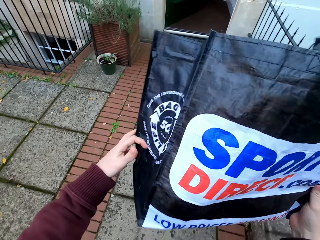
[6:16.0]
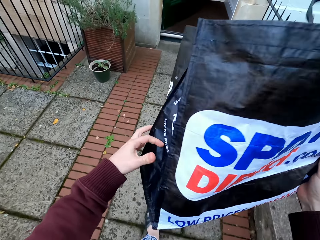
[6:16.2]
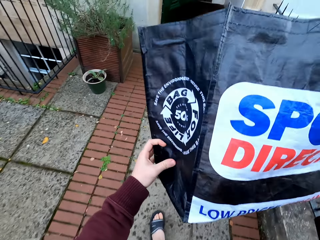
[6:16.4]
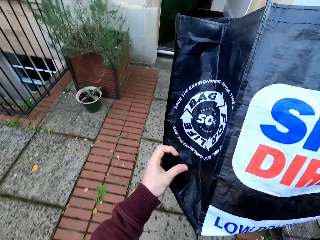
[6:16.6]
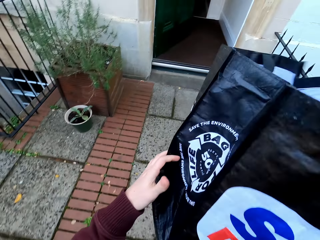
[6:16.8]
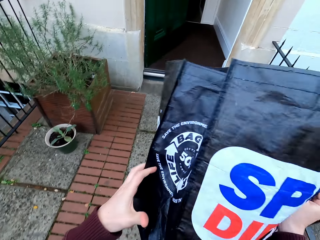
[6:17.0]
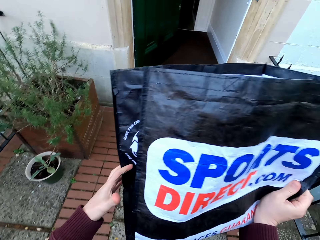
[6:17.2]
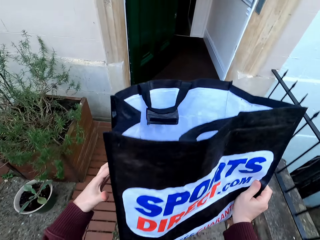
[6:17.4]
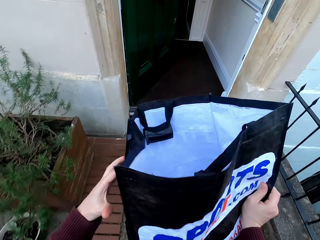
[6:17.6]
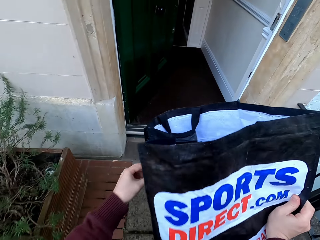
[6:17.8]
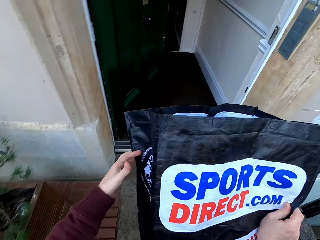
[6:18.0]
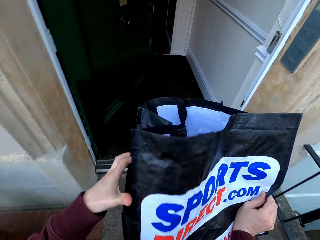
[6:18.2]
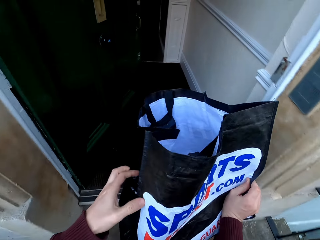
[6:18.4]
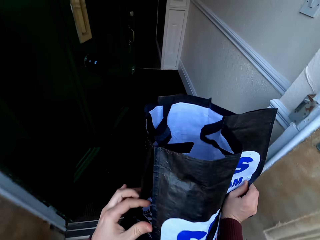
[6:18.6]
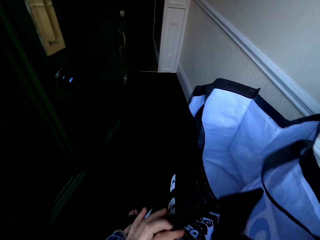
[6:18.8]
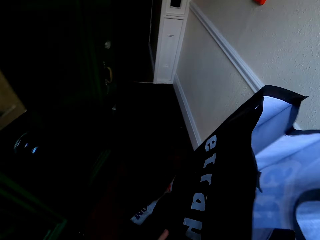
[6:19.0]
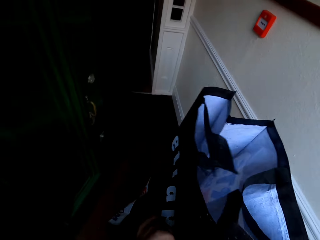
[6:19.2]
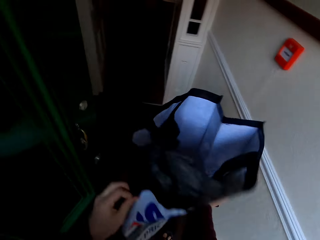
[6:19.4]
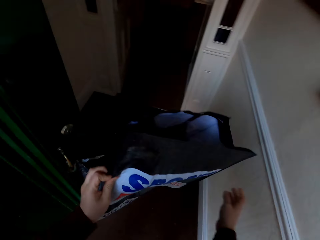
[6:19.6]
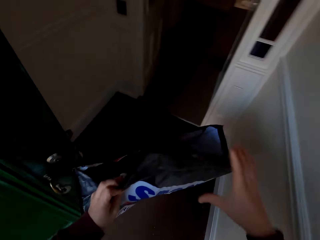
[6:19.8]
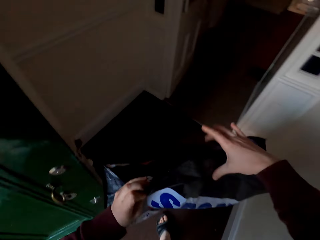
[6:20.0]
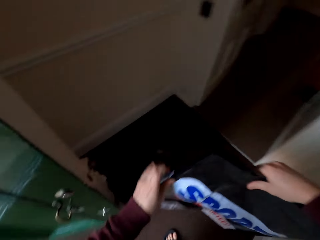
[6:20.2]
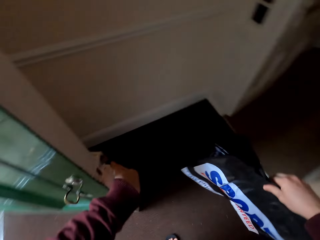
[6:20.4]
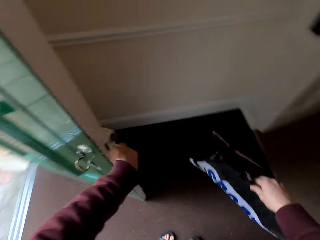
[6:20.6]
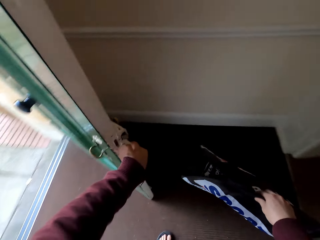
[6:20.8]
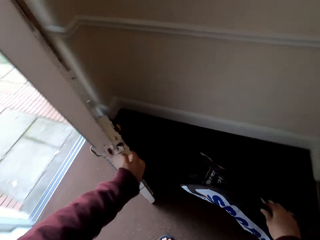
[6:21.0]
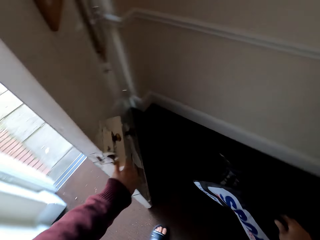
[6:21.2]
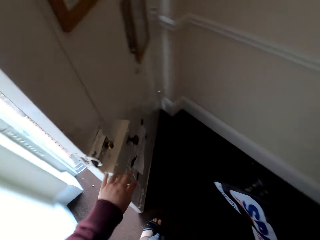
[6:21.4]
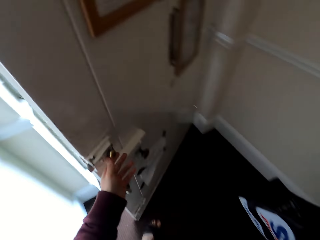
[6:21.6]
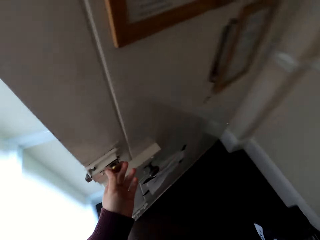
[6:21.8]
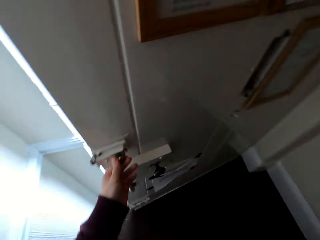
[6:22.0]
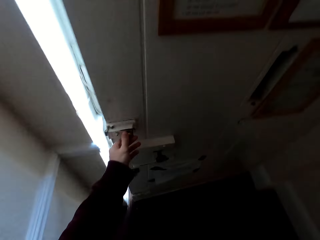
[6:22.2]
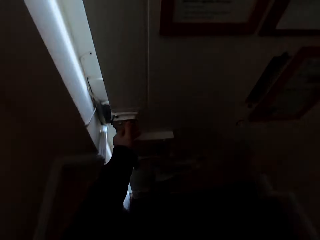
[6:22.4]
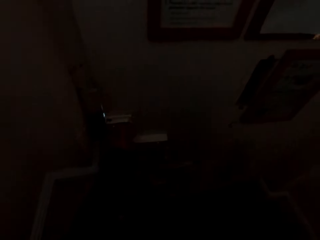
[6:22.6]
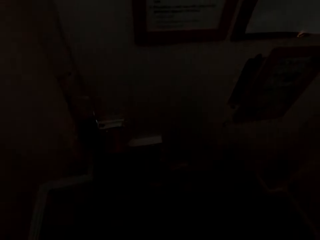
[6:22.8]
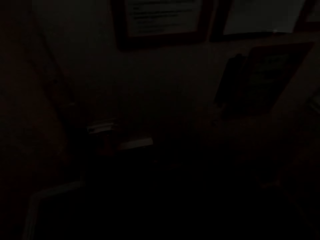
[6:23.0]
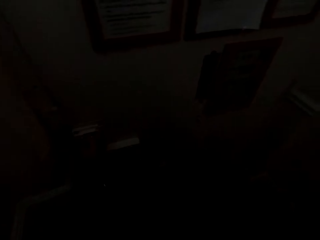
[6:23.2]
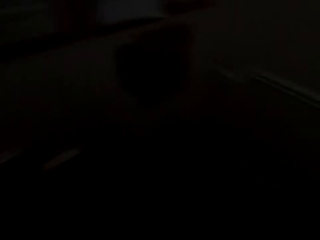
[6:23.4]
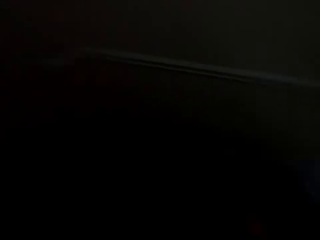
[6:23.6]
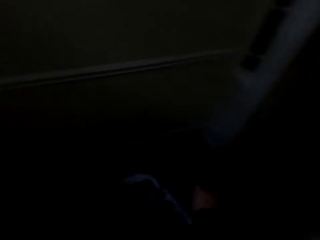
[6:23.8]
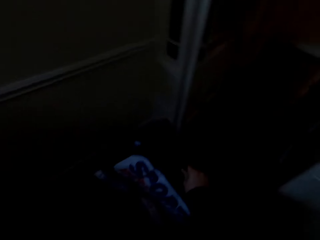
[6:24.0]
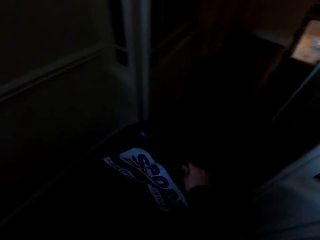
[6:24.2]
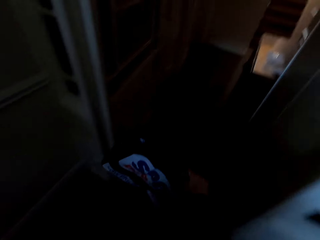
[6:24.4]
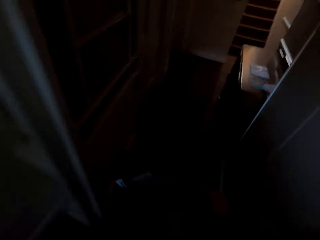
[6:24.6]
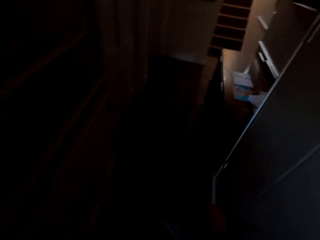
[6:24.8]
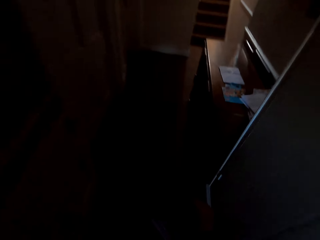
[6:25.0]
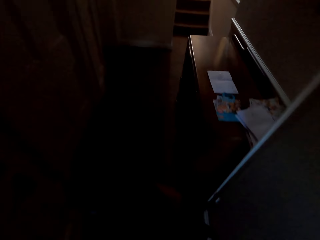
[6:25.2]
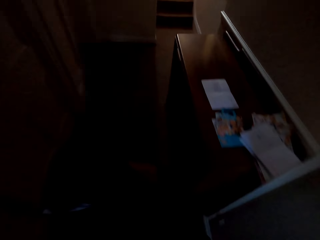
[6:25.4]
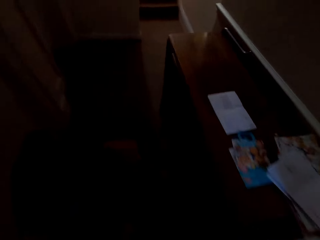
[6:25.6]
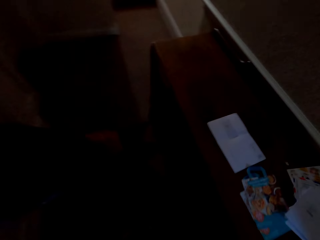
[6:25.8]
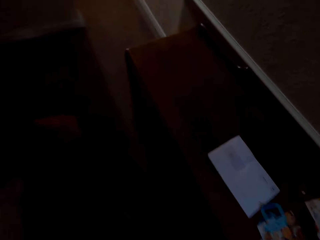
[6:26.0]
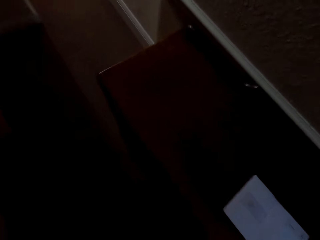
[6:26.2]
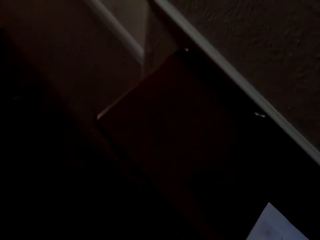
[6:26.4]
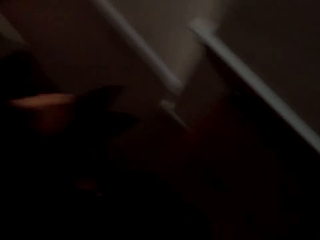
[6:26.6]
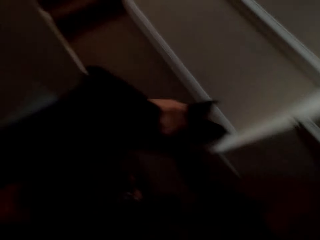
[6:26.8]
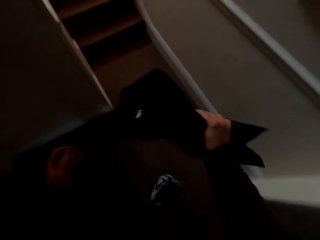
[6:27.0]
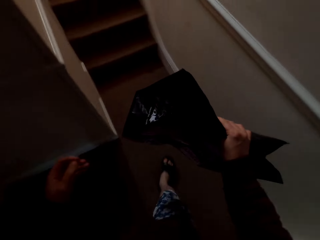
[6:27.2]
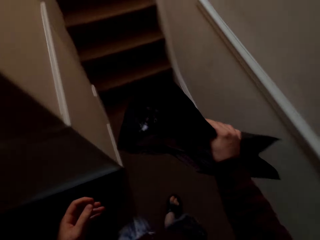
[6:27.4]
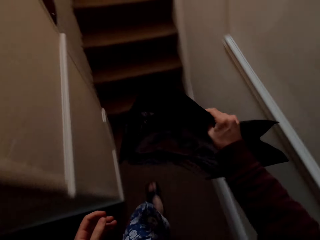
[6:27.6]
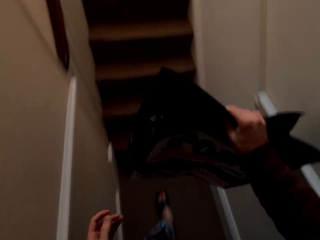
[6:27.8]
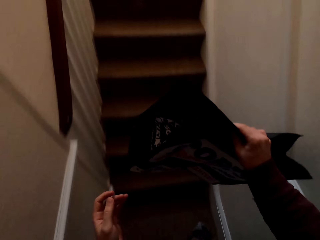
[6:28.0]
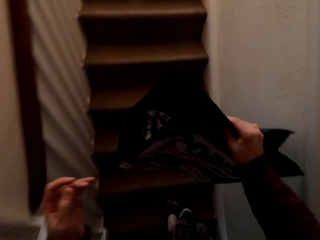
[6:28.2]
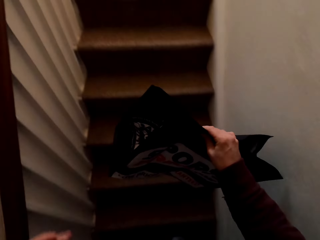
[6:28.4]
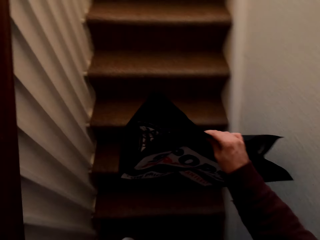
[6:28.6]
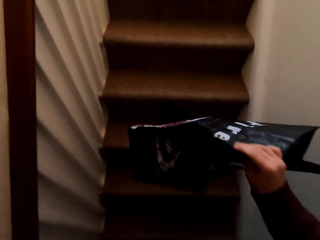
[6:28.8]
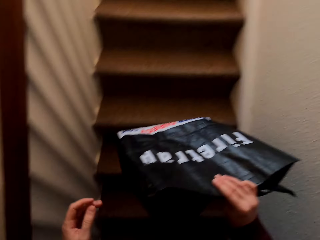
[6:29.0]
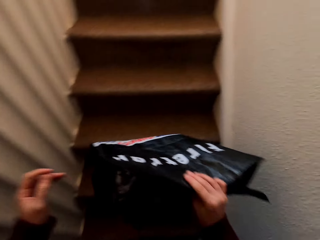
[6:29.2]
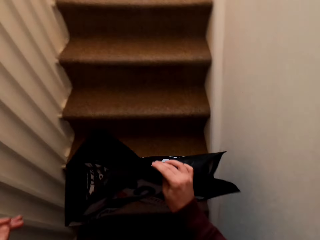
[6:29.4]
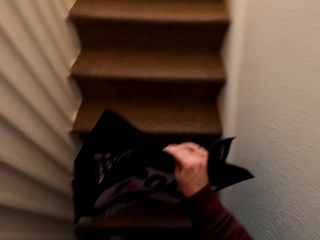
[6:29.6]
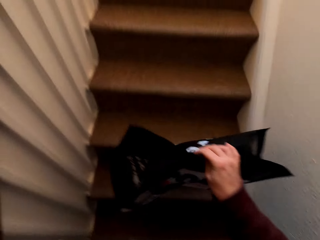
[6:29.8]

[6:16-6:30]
The camera wearer folds the bag. They close the door. They walk into the house.

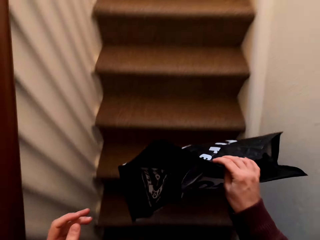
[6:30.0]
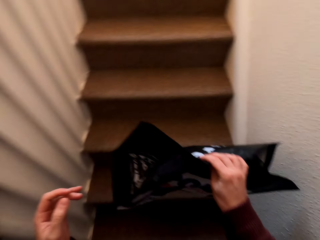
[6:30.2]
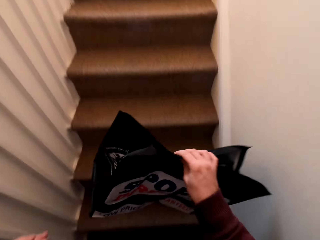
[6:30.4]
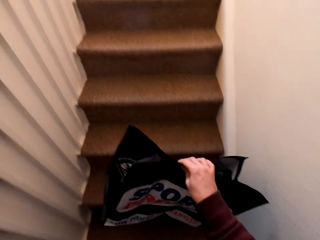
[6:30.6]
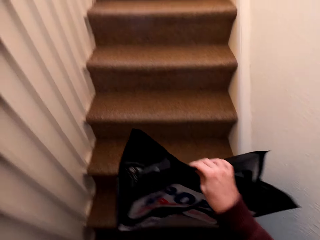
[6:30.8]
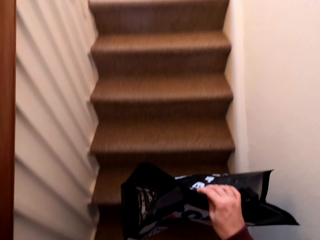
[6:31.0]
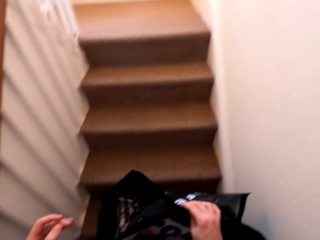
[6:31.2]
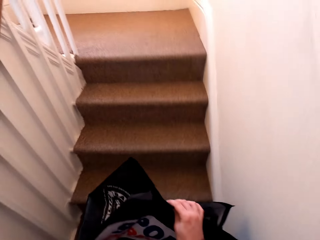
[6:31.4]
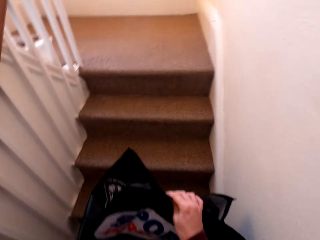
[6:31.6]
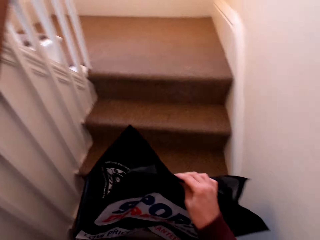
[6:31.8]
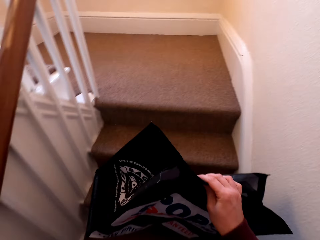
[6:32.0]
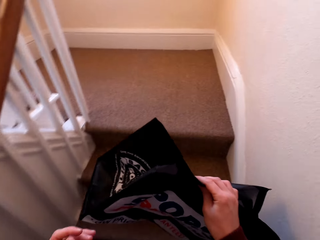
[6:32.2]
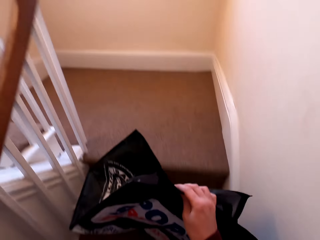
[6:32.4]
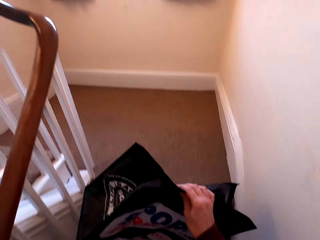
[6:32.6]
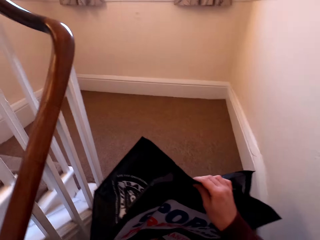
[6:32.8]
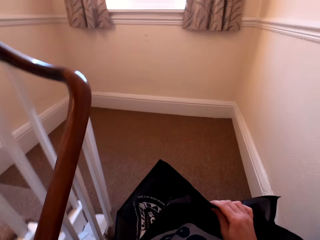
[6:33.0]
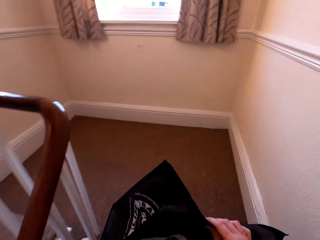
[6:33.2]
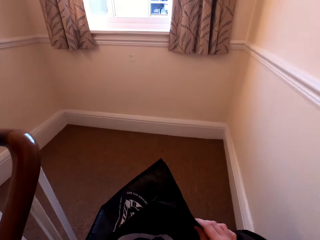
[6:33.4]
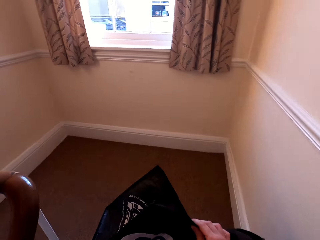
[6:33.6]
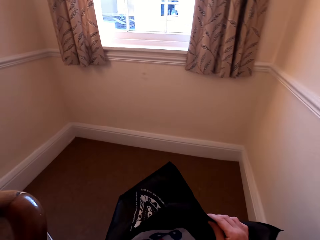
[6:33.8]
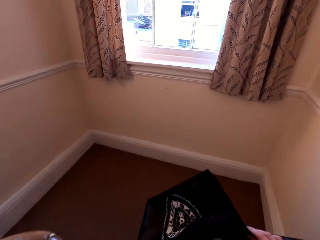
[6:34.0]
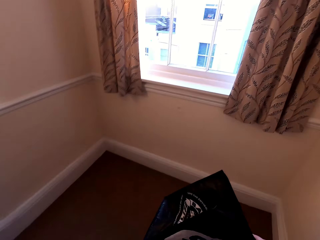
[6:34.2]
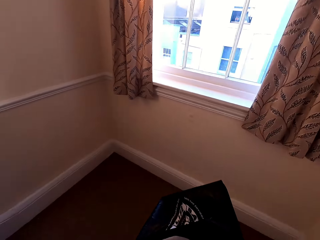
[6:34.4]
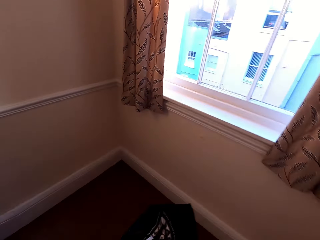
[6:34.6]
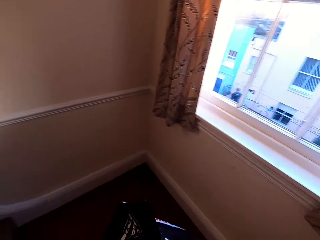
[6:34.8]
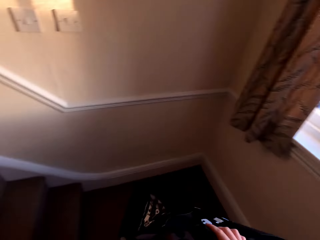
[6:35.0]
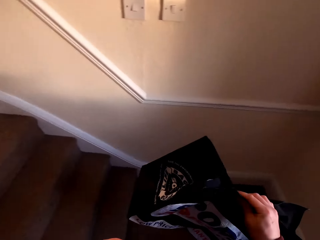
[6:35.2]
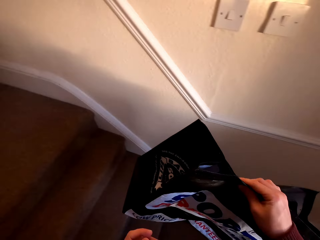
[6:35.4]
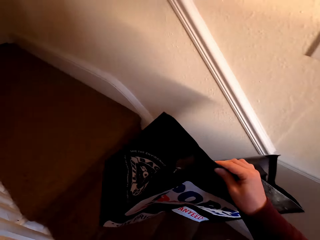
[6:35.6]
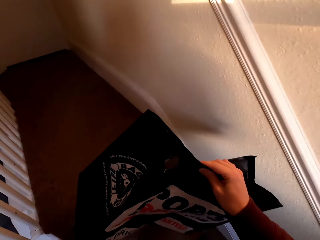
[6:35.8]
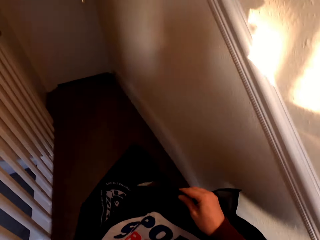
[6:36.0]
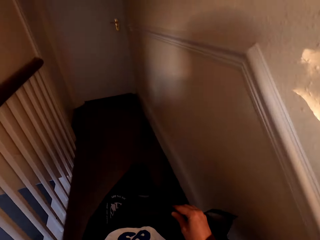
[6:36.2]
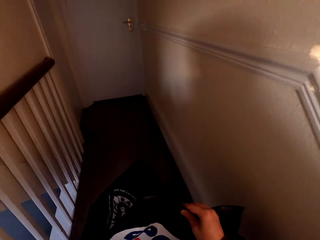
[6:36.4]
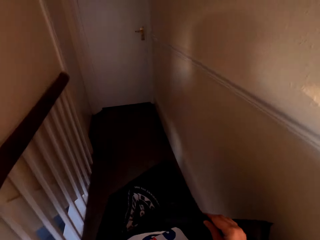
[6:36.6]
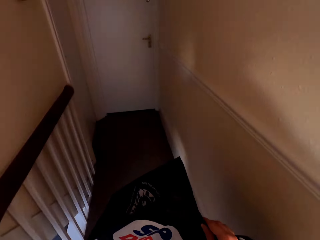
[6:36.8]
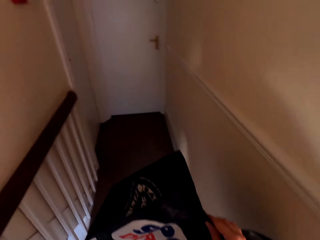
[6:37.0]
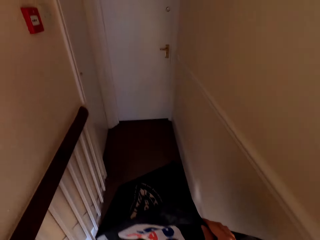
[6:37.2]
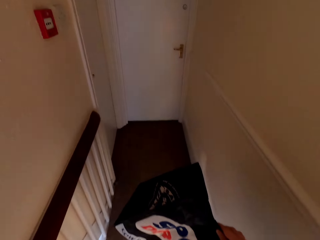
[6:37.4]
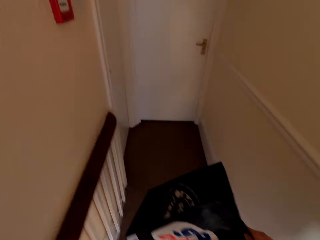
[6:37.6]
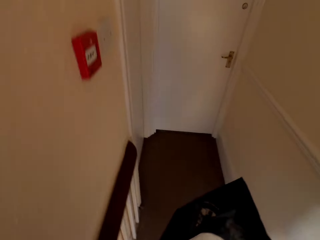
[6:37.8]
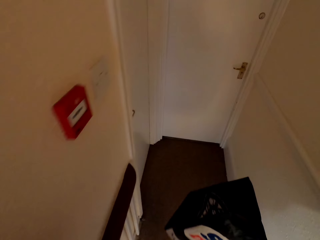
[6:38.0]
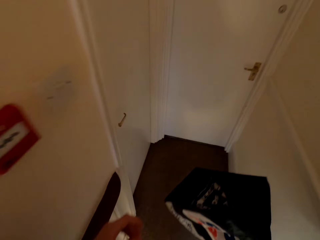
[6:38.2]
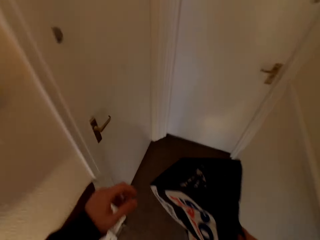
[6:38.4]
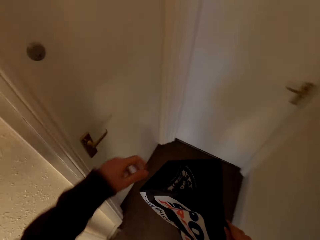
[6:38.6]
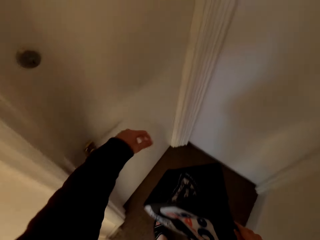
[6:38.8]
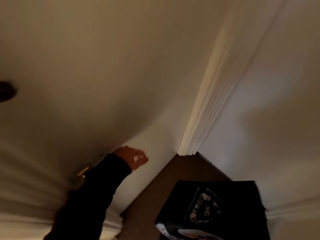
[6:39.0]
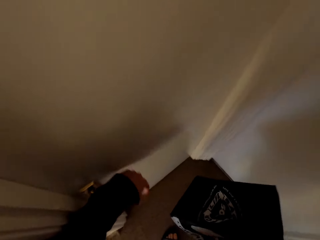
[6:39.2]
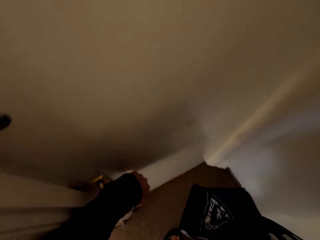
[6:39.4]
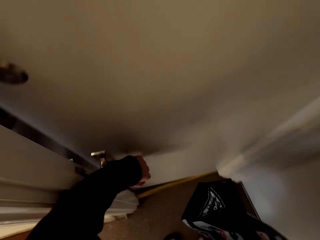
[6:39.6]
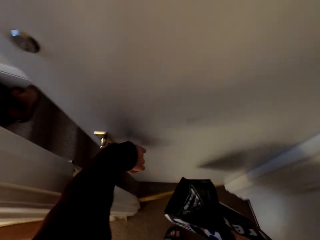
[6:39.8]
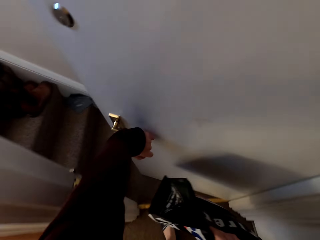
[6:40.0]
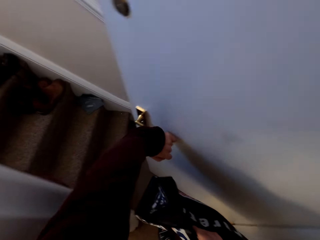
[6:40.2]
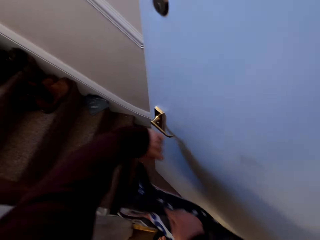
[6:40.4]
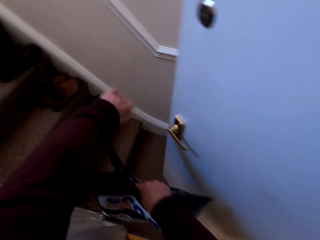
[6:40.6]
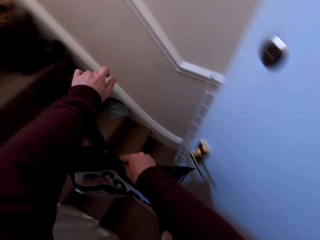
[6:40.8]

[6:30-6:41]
The camera wearer opens the door.
